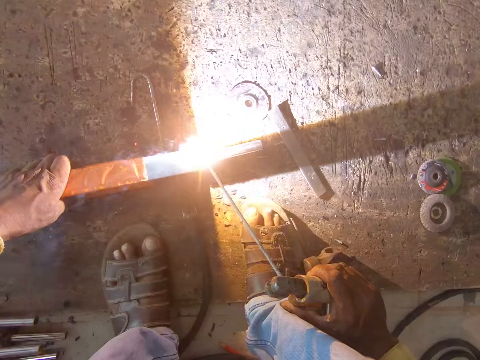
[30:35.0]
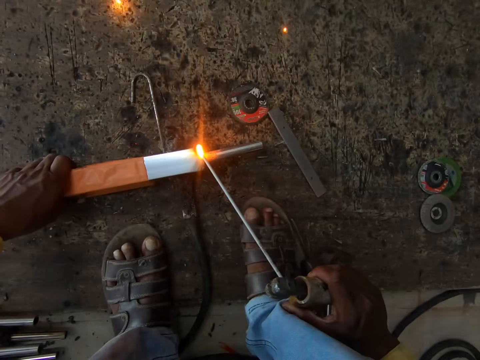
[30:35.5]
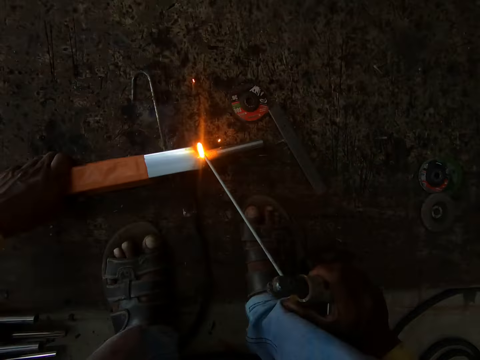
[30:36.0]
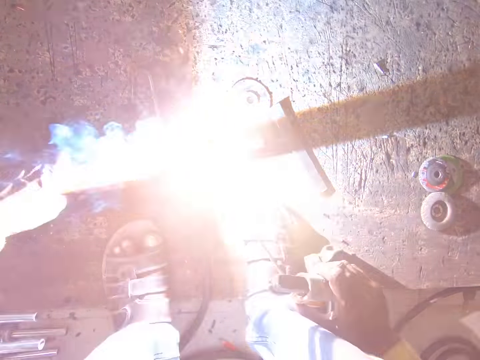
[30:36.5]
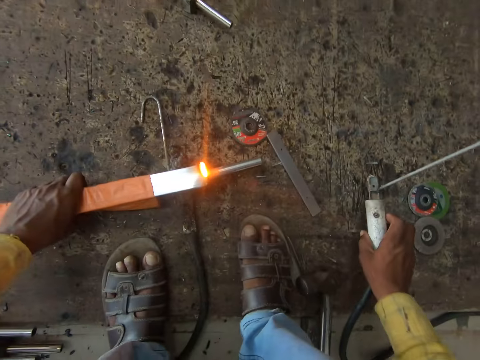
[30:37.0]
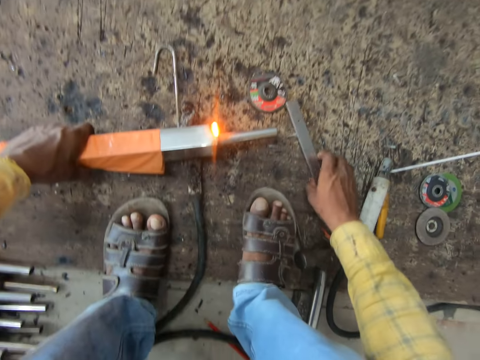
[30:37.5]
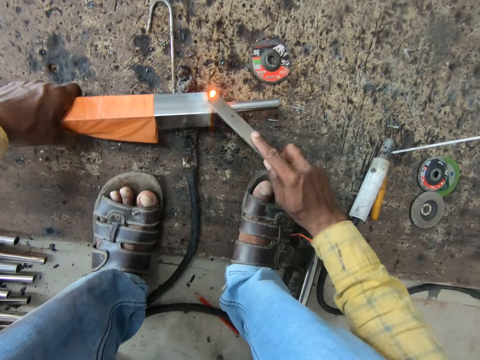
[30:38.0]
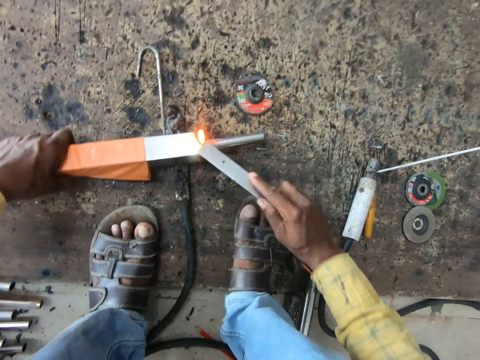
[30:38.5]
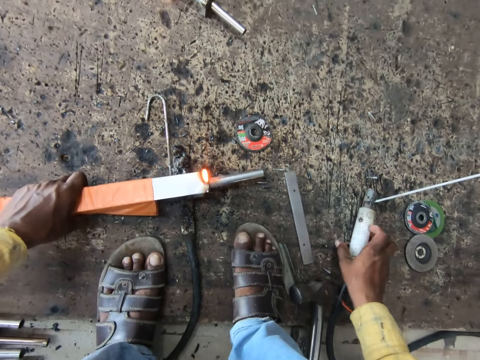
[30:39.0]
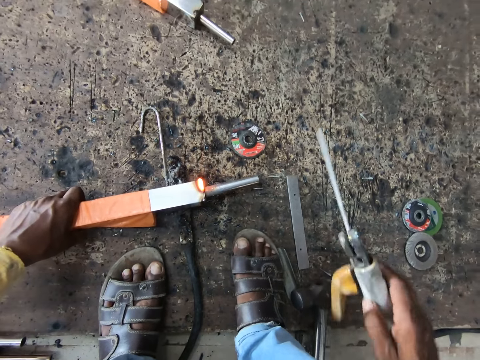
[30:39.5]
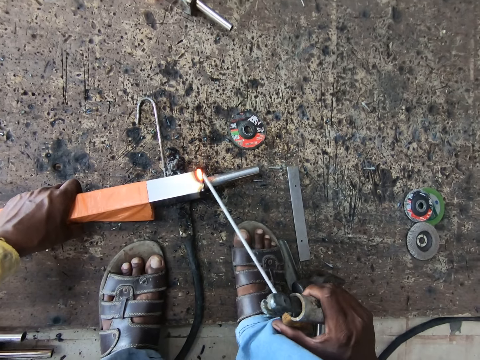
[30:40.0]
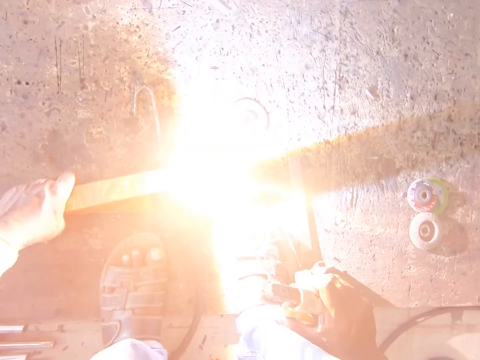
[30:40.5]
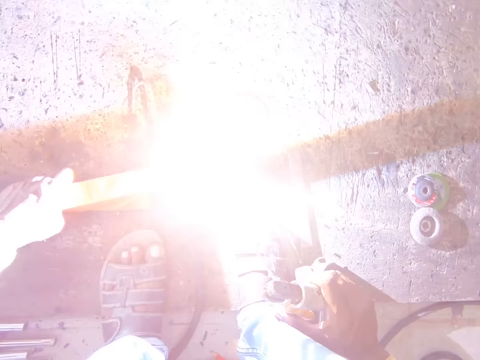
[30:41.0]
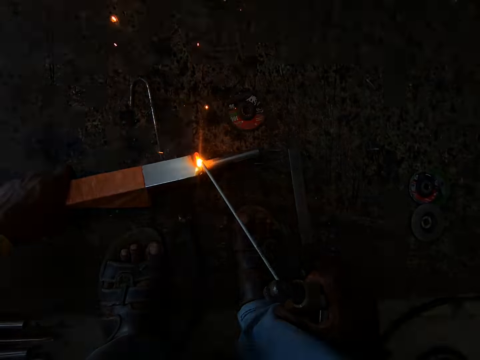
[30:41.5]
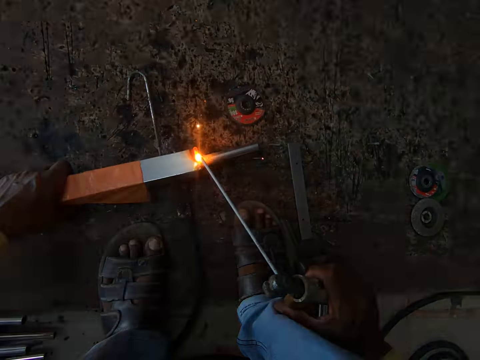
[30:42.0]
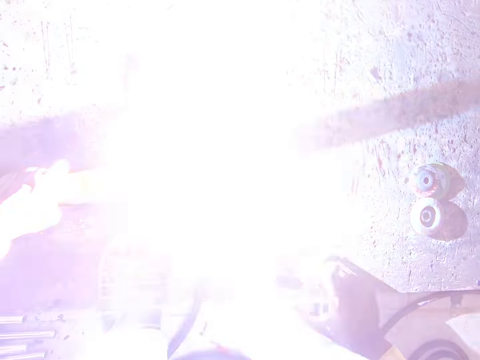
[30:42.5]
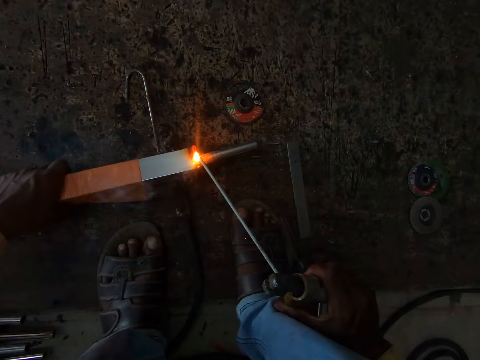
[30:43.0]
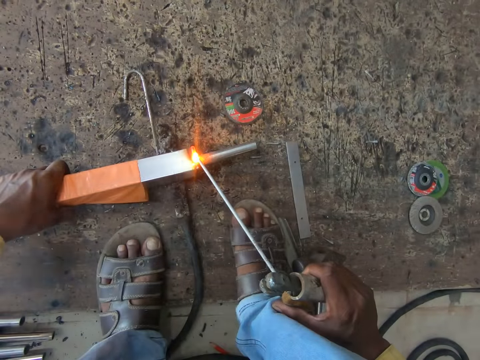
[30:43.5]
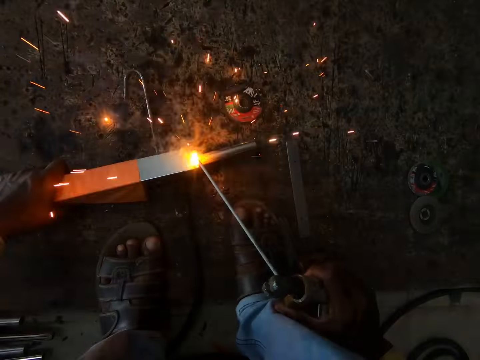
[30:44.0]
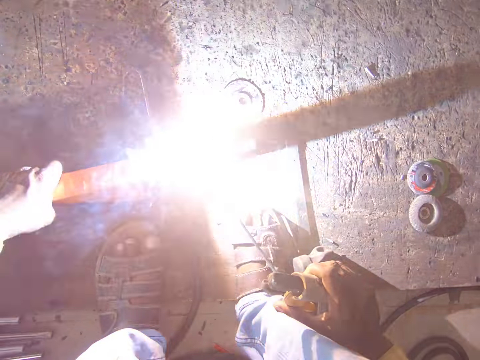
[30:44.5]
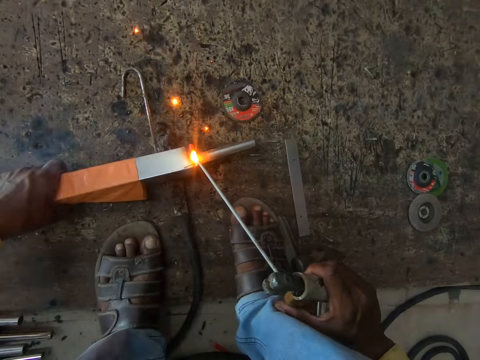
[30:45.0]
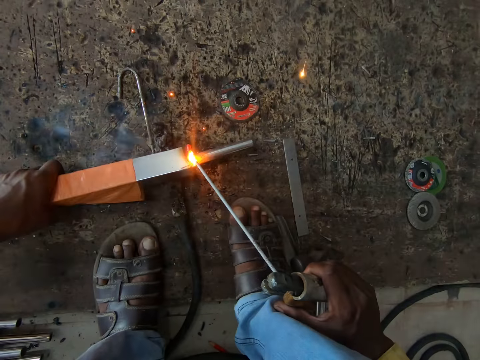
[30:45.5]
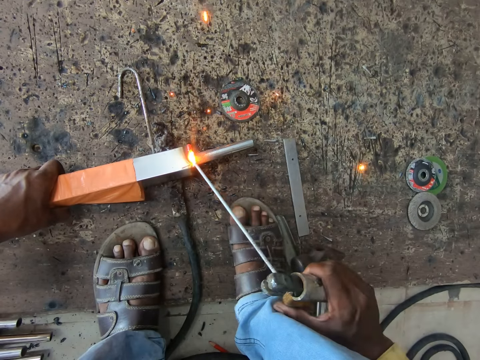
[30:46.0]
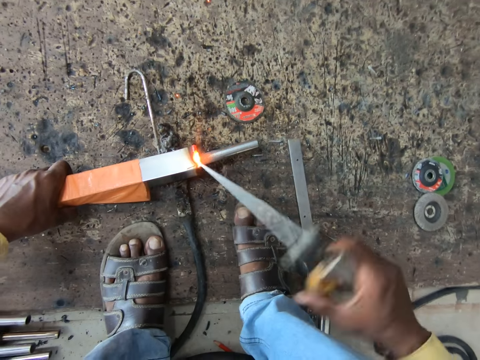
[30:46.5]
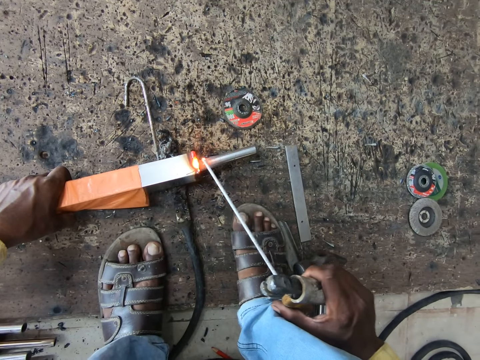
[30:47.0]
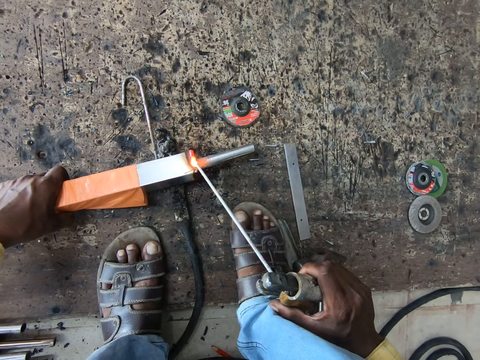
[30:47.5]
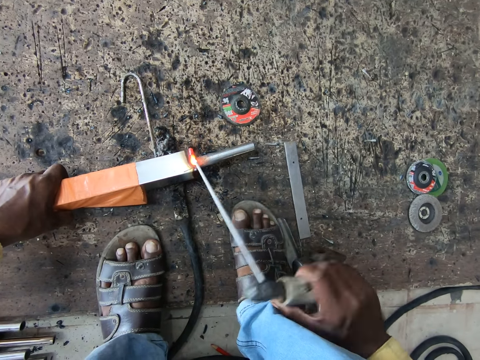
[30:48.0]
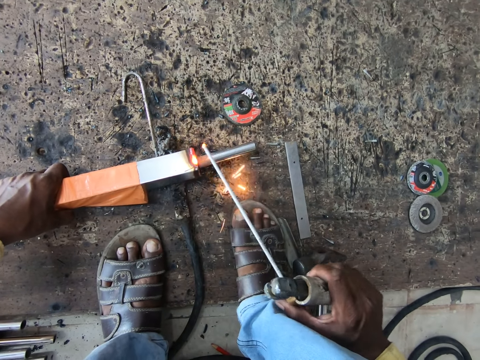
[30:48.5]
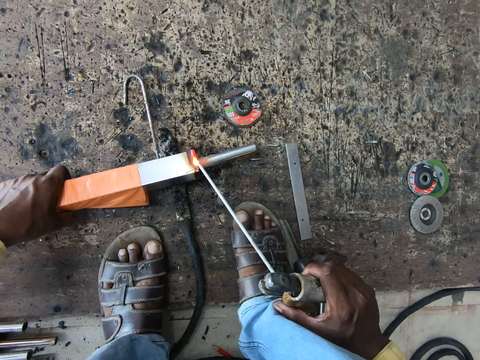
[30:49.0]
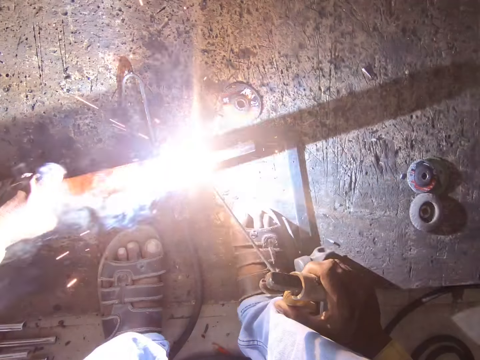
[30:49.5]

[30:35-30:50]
The camera wearer welds a metal rod with a welding machine in the right hand. They pick up a metal and hit the tirupati tube. They place the welding machine on the ground with the right hand. They drop the metal and pick up the welding machine with the right hand. They weld. They weld the metal rod with the welding machine in the right hand.

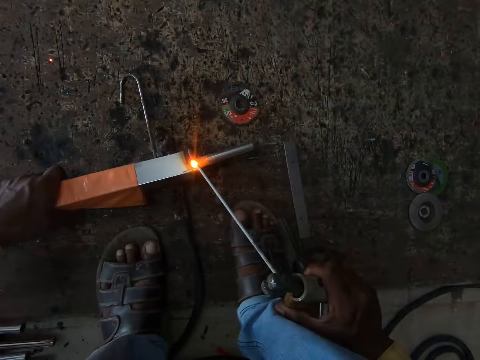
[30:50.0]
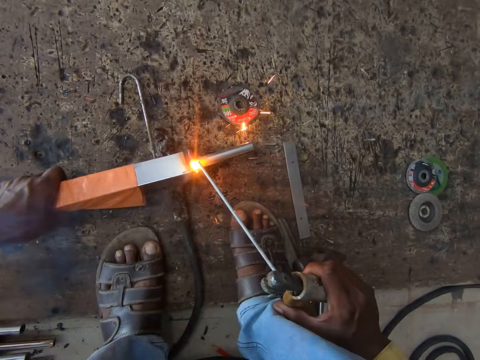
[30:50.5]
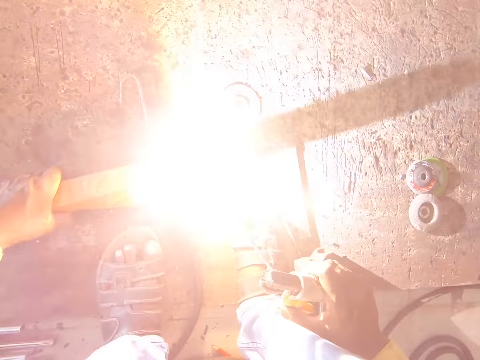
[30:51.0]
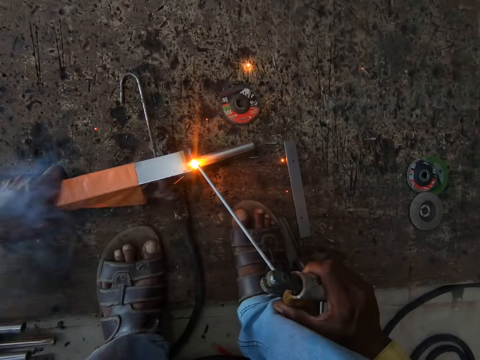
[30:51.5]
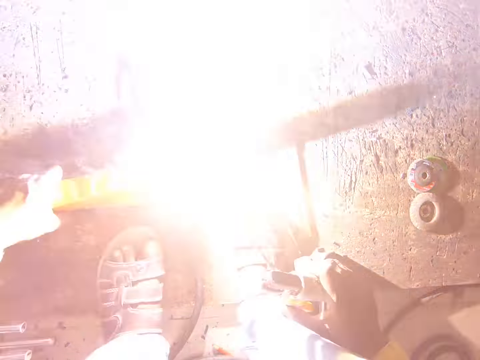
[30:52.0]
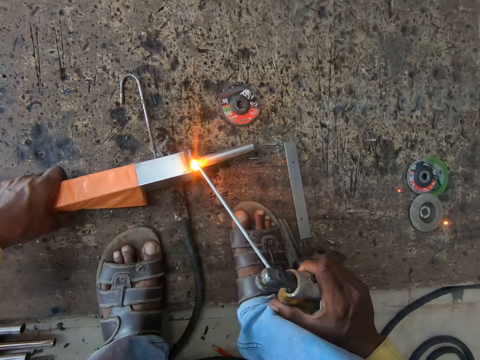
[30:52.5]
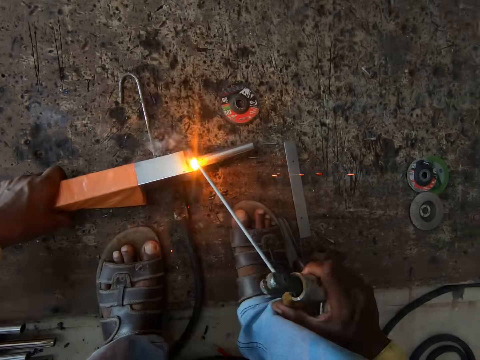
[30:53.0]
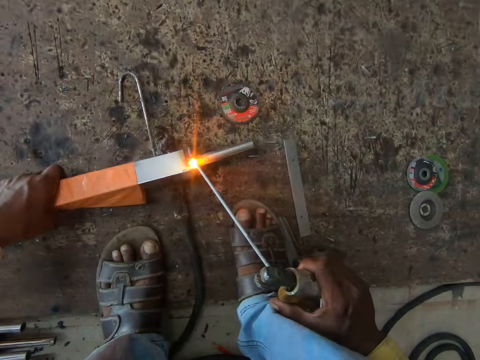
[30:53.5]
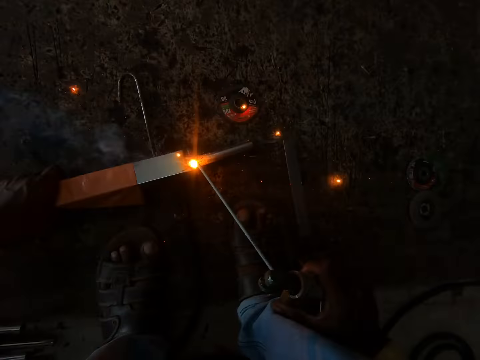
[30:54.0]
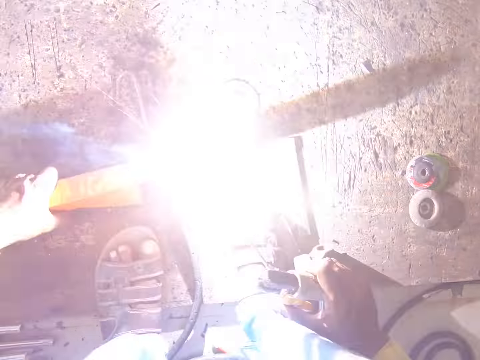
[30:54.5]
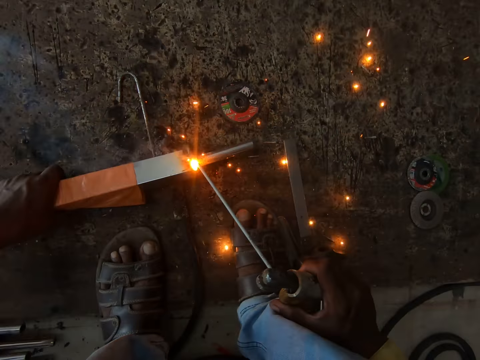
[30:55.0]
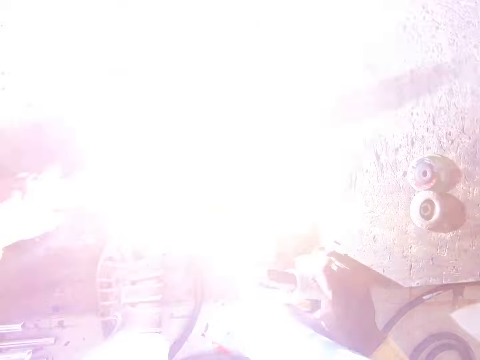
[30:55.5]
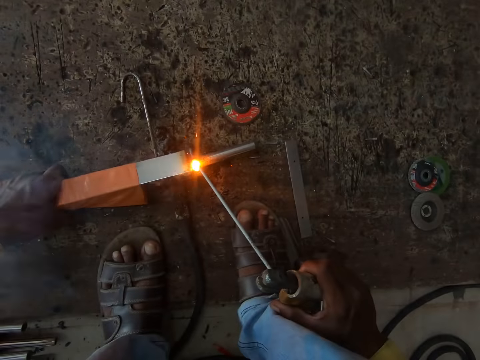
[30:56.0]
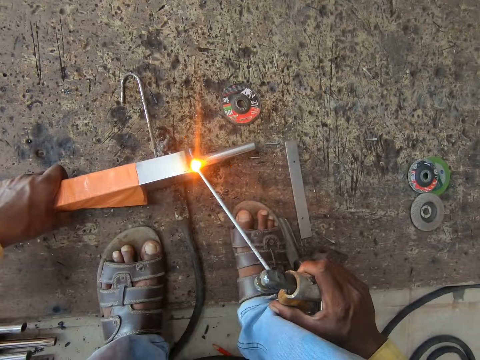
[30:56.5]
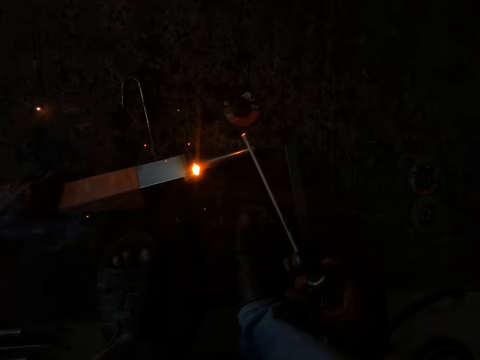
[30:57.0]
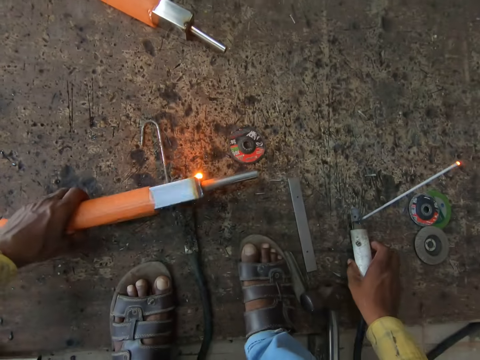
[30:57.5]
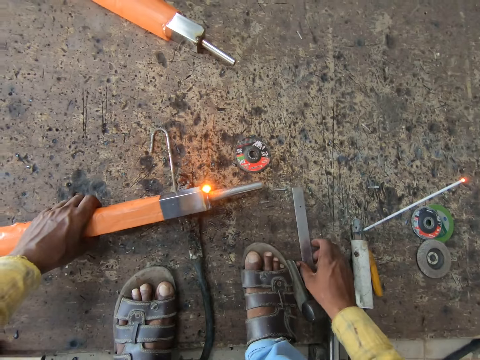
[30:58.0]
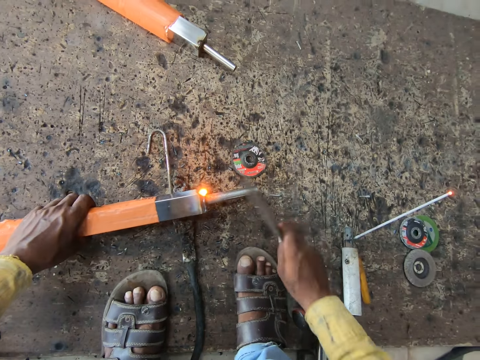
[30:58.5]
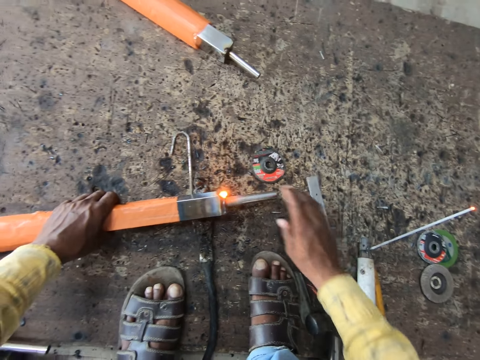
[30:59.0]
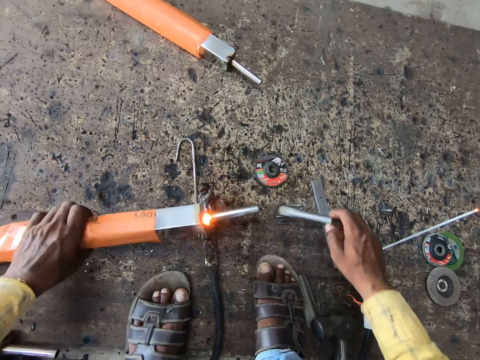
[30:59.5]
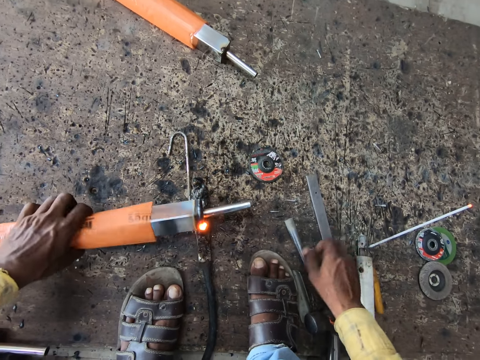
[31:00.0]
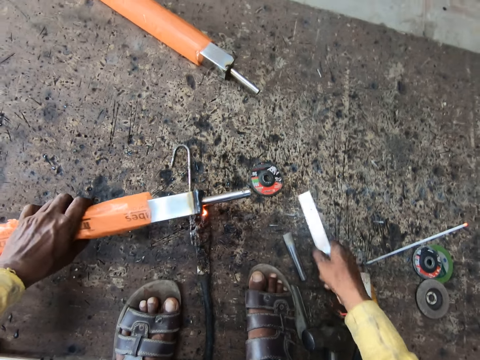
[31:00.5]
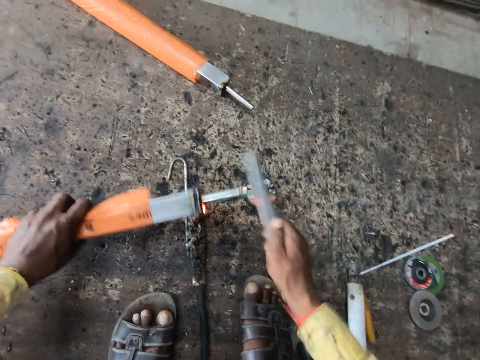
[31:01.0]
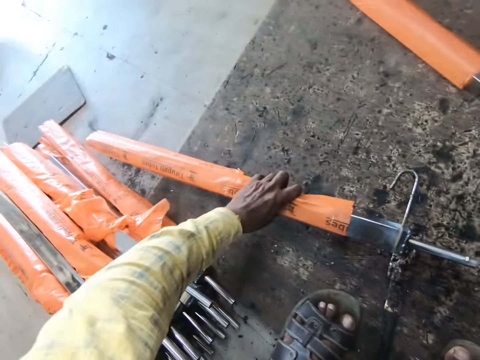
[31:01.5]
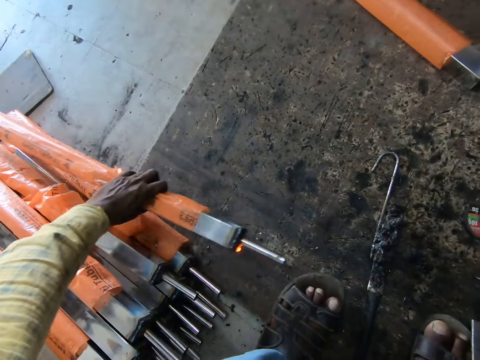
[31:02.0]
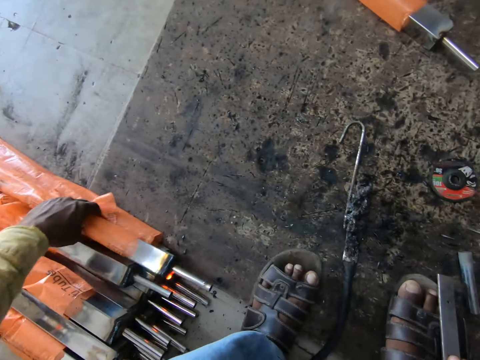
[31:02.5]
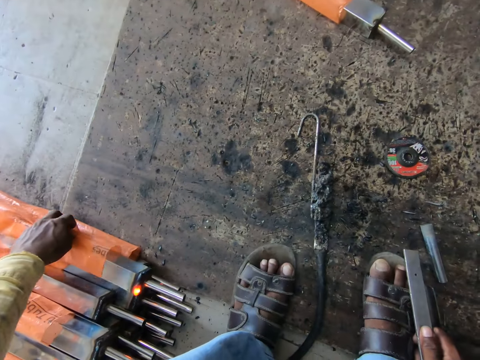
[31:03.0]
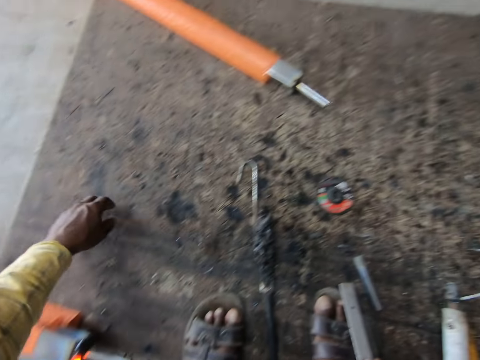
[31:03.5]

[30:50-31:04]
The camera wearer looks down. They turn the tirupati tube. They put down the welding tool. They pick up the metal, drop the metal, hit the tirupati tube, pull the metal from the tirupati tube, pick up the metal, and hit the tirupati tube. They hit the metal rod. They put down the tirupati tube.
